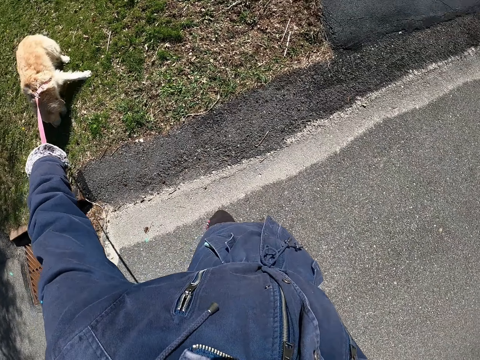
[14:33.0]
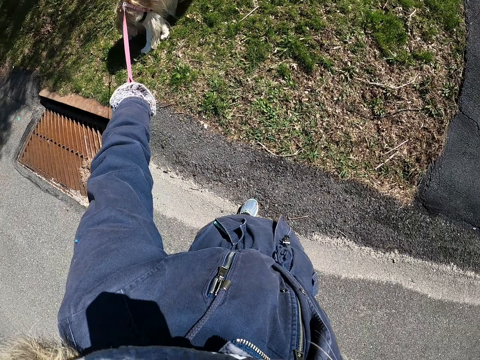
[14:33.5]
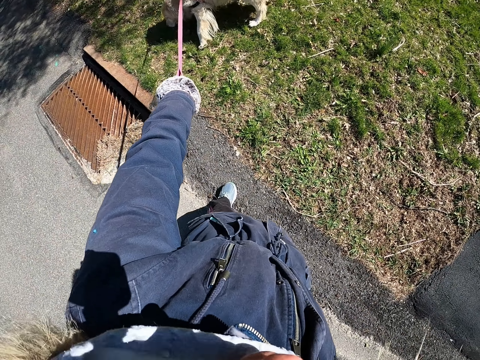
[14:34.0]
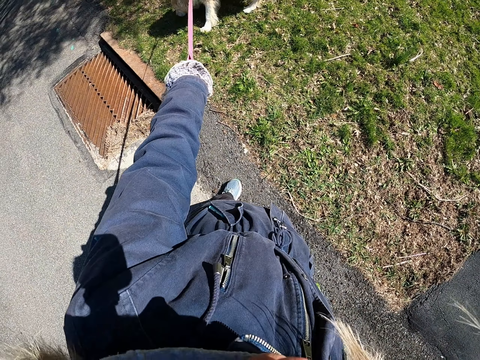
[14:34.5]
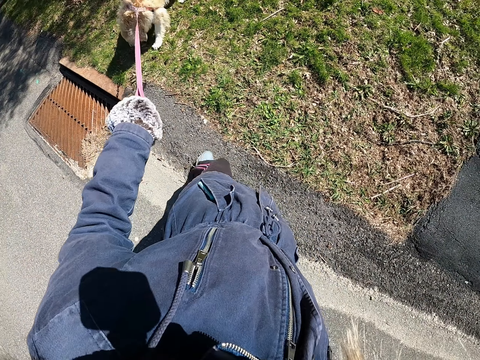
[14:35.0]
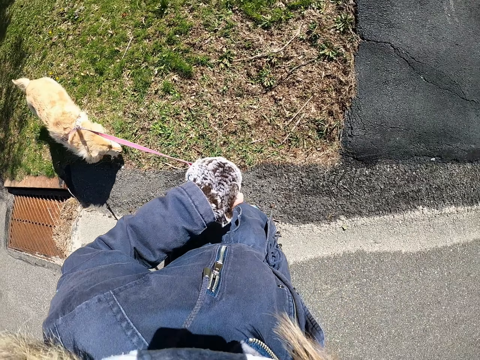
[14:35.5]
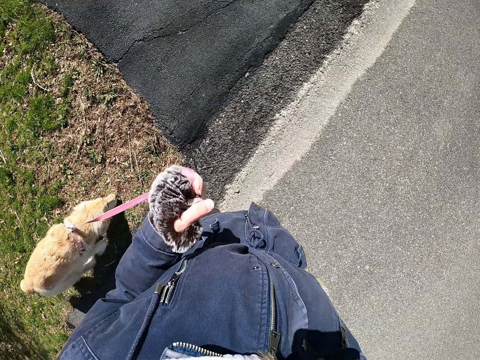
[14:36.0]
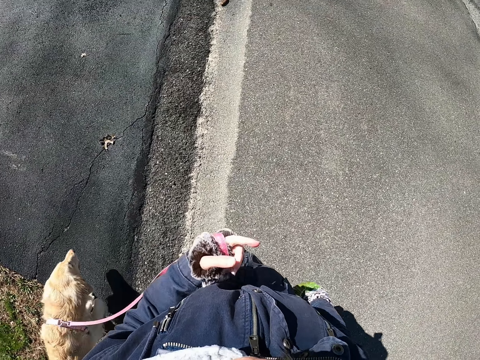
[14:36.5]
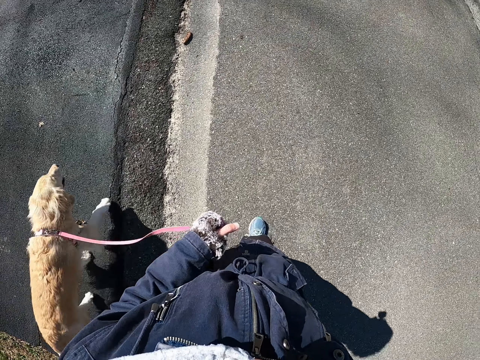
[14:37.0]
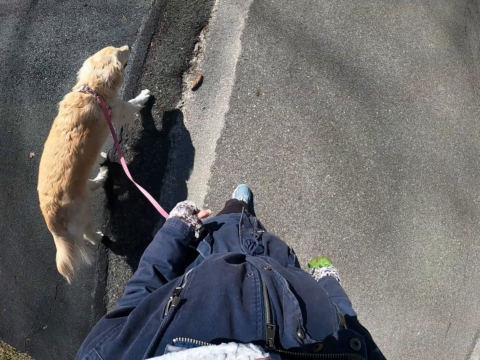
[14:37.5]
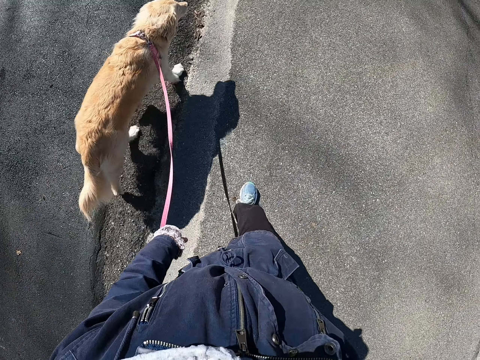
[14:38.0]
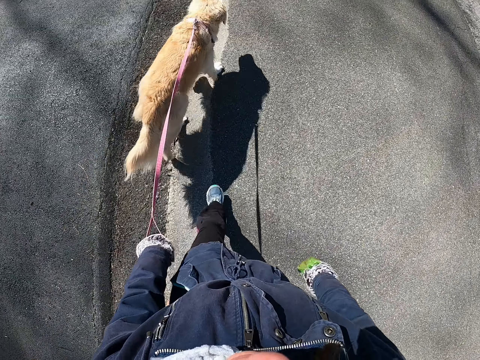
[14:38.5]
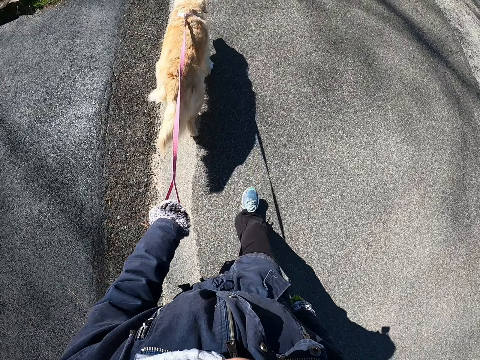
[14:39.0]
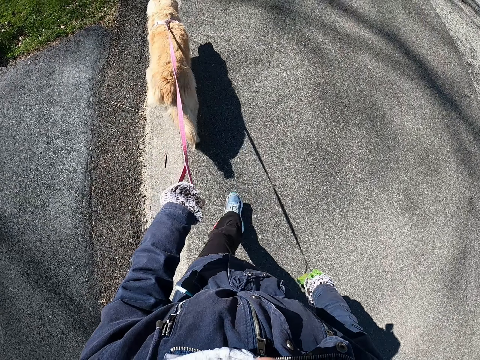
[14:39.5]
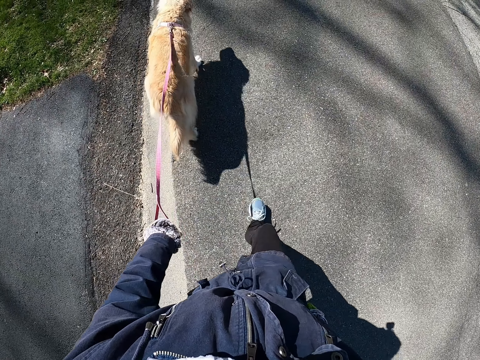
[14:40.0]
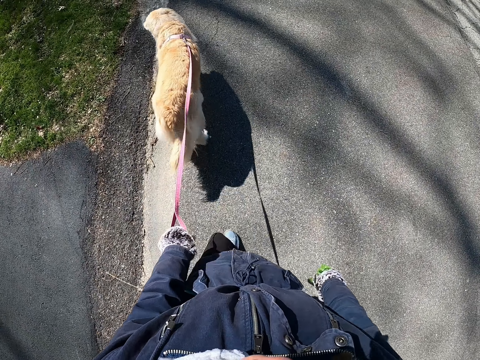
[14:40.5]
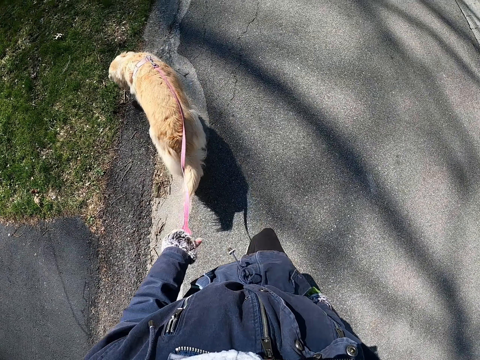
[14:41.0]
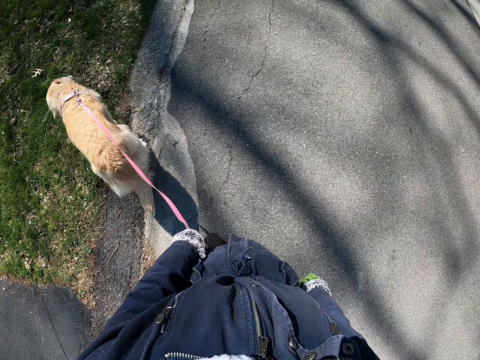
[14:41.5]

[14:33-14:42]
The camera wearer turns around. They stand on the roadside. They walk on the road while pulling a dog.

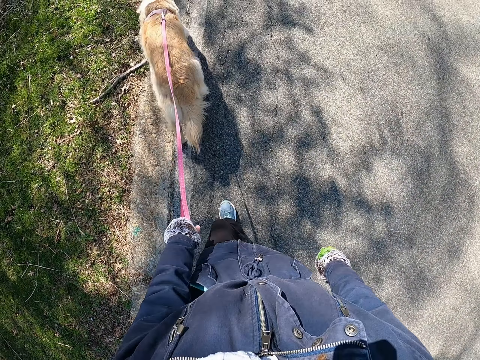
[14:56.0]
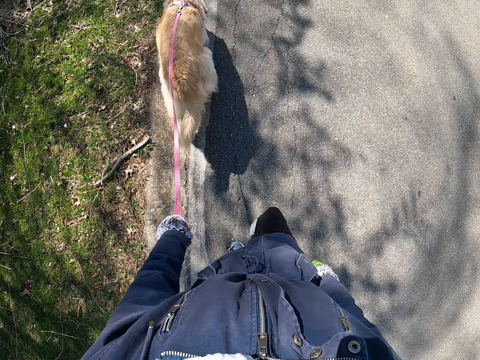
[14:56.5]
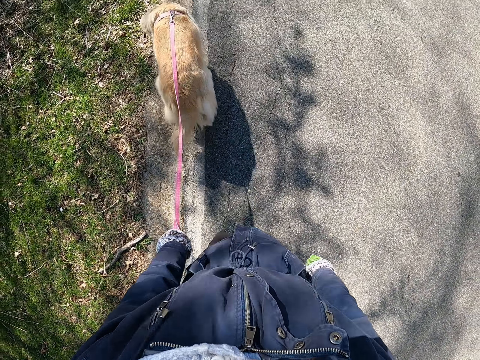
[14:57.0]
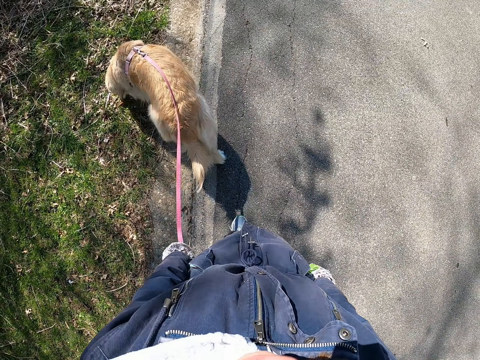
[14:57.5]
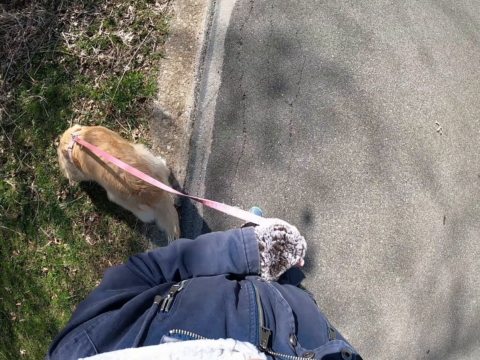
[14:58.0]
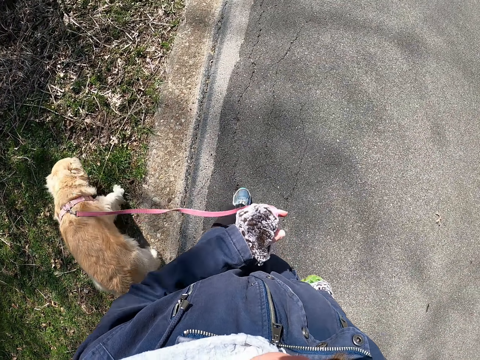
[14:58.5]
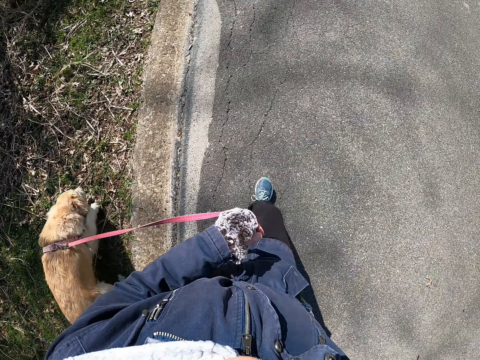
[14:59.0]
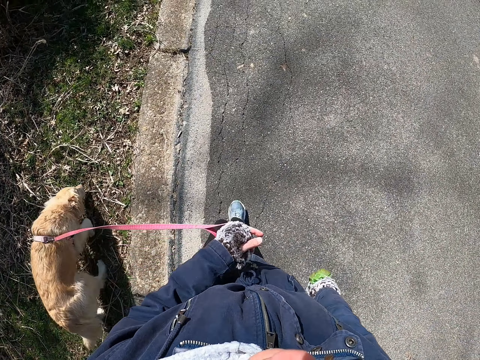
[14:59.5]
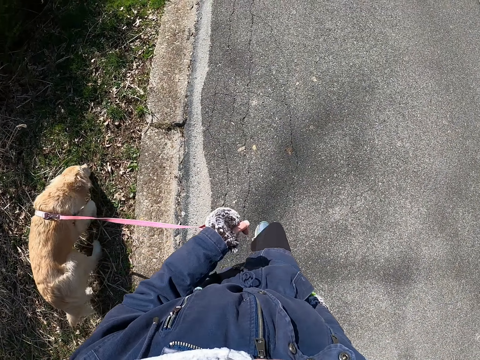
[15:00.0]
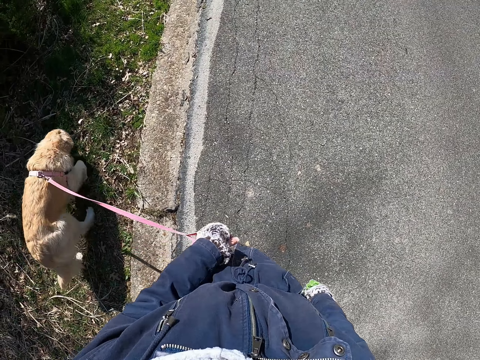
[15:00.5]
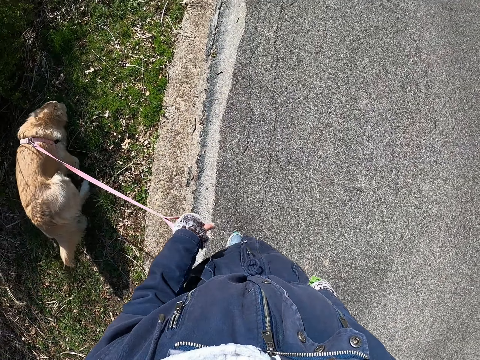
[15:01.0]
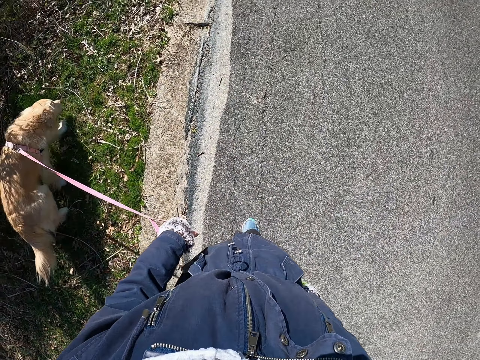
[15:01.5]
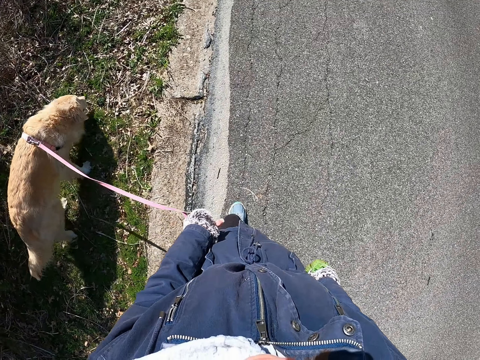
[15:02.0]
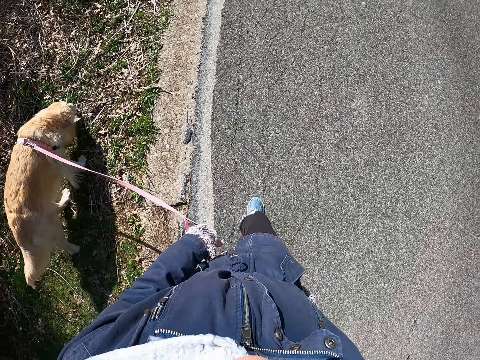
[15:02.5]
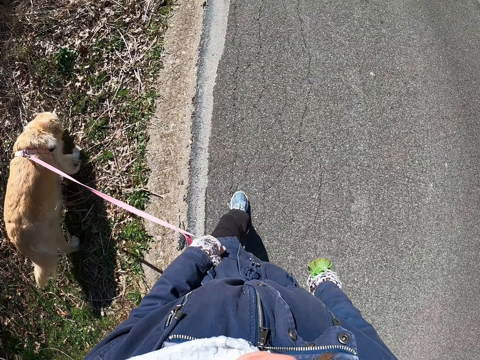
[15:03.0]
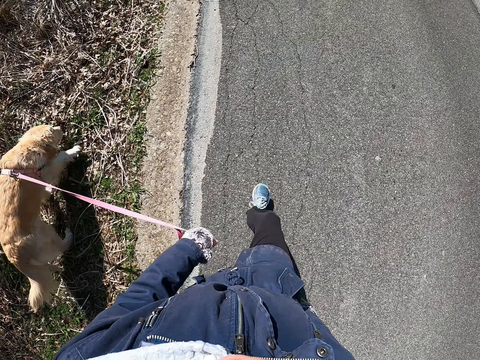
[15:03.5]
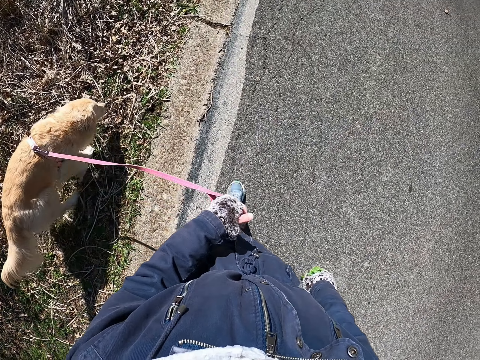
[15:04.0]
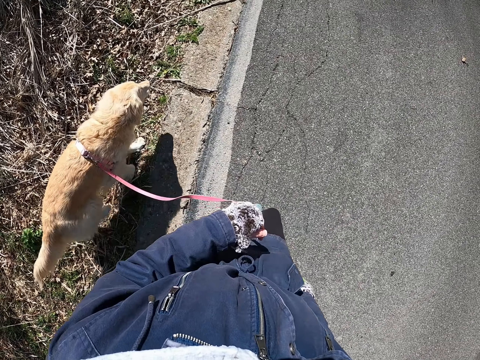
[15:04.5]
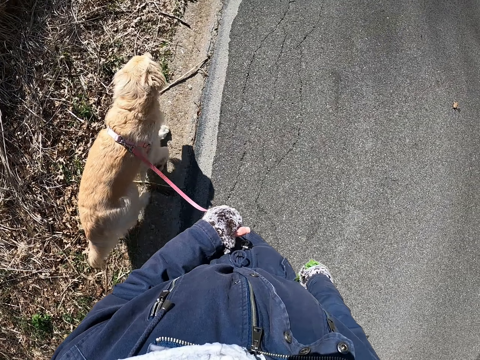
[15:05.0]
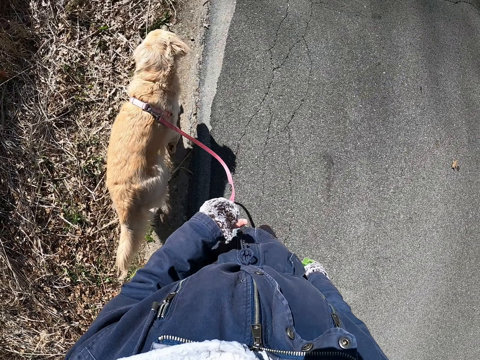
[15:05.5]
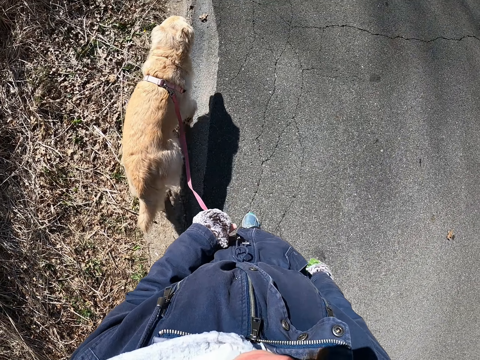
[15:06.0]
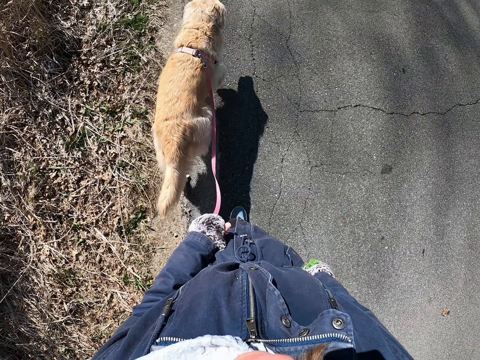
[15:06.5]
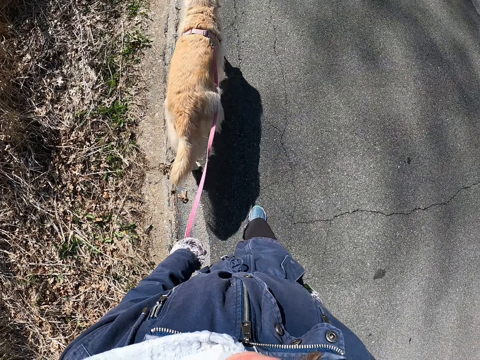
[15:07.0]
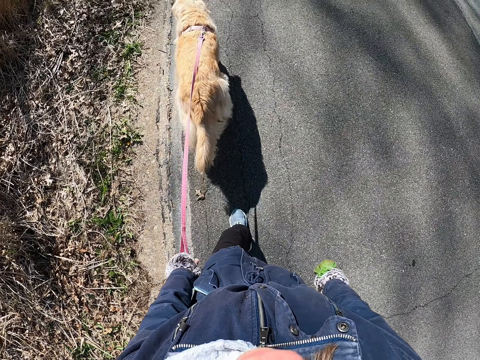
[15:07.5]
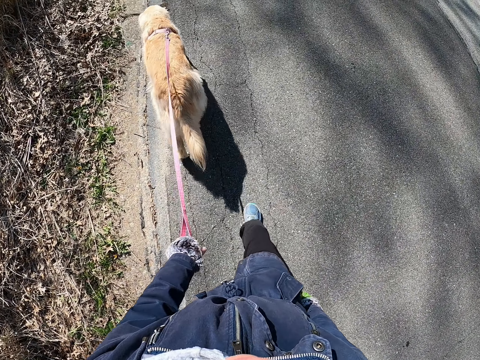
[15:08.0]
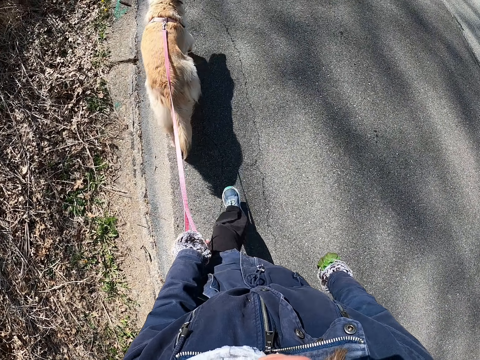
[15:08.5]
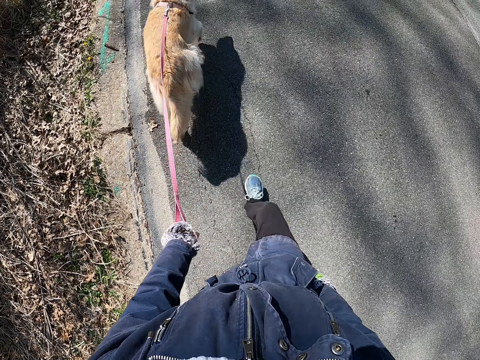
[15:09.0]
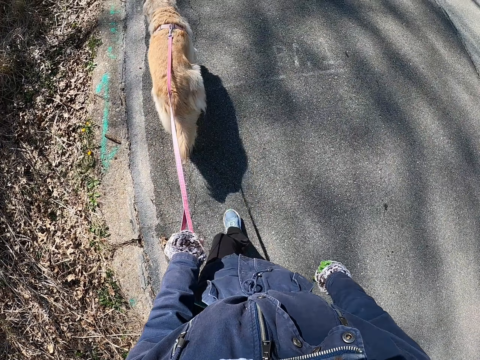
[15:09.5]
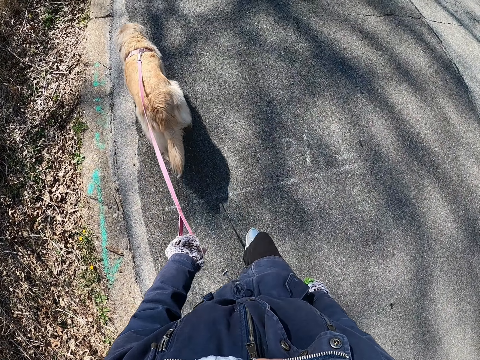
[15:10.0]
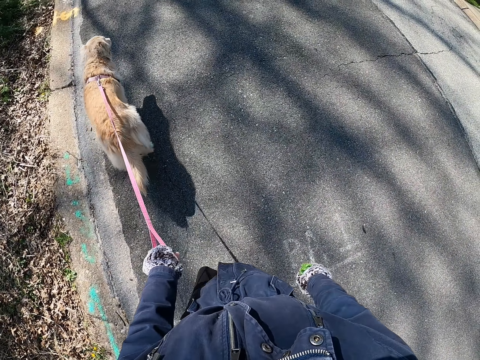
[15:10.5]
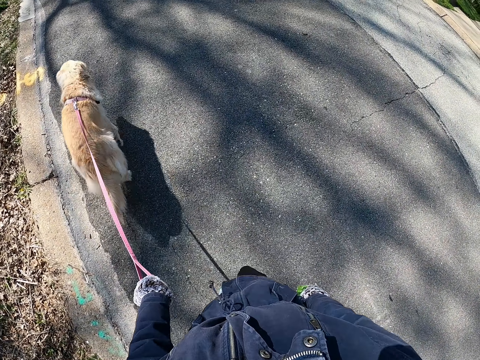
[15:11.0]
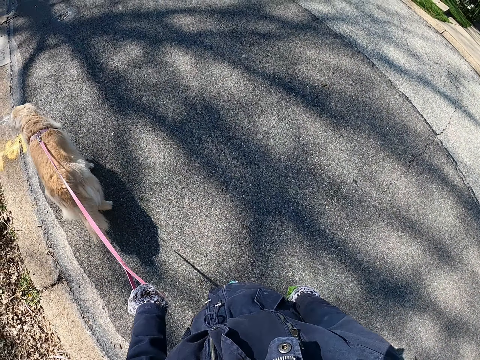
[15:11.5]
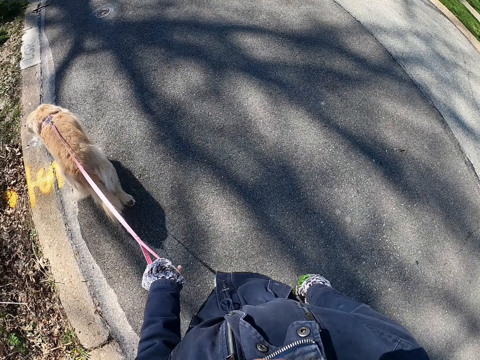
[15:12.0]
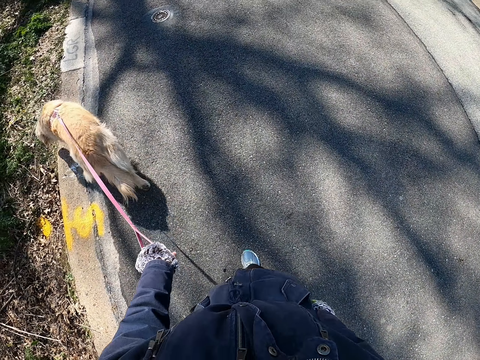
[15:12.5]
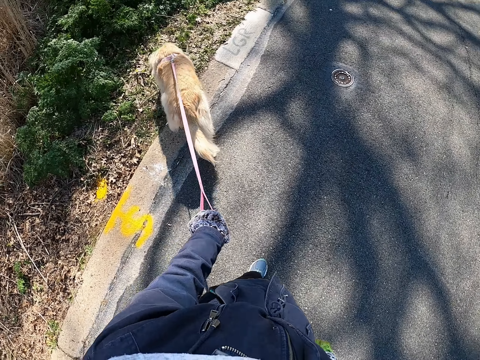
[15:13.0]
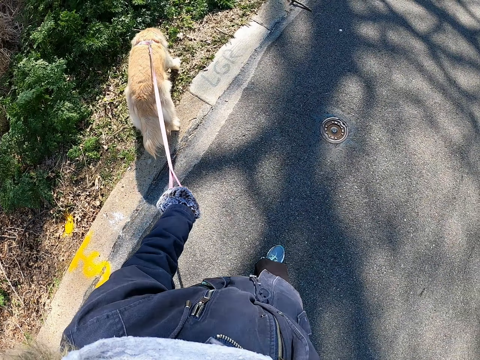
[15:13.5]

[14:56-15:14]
The camera wearer pulls the dog with the left hand. They move the left hand. They walk on the road while pulling the dog.
